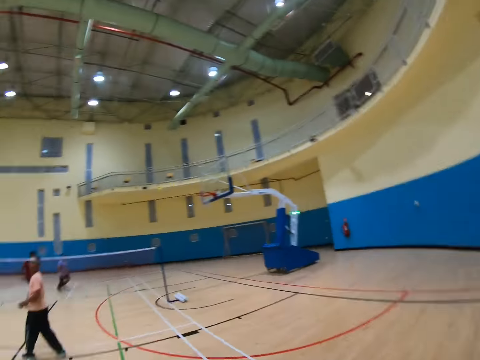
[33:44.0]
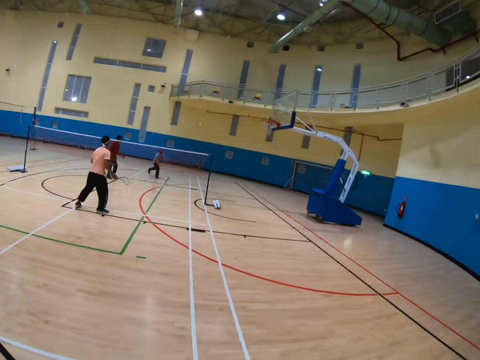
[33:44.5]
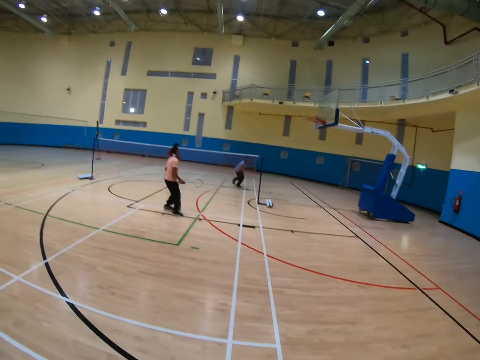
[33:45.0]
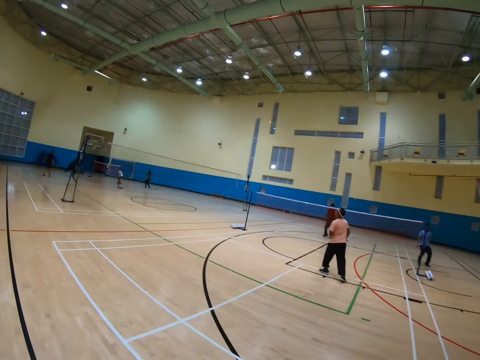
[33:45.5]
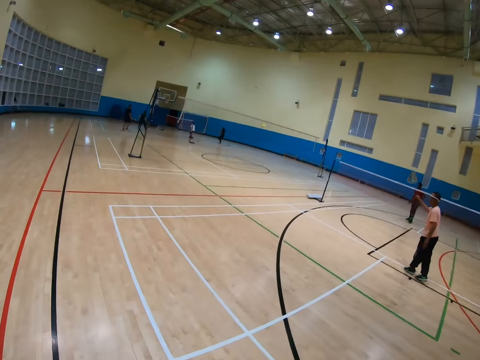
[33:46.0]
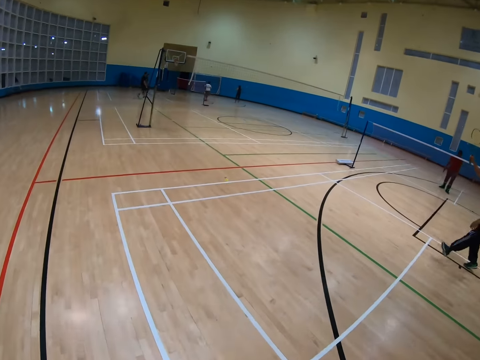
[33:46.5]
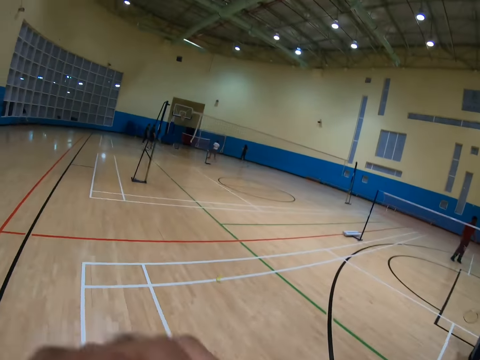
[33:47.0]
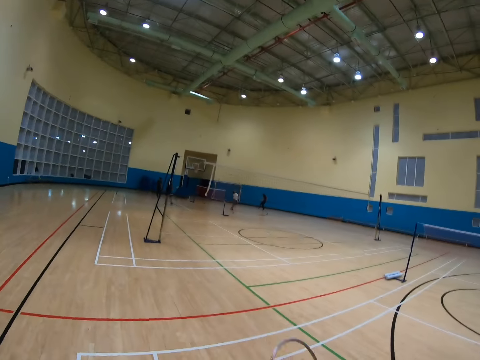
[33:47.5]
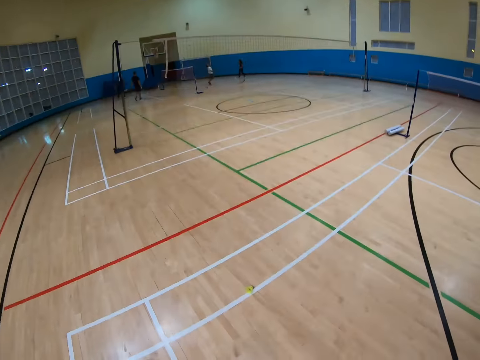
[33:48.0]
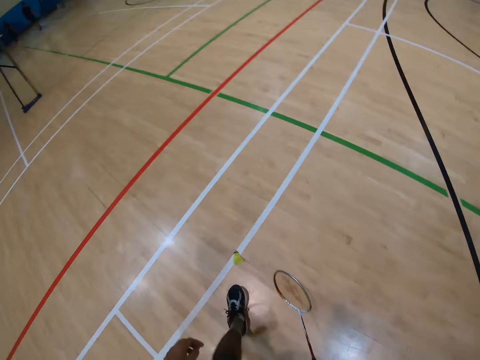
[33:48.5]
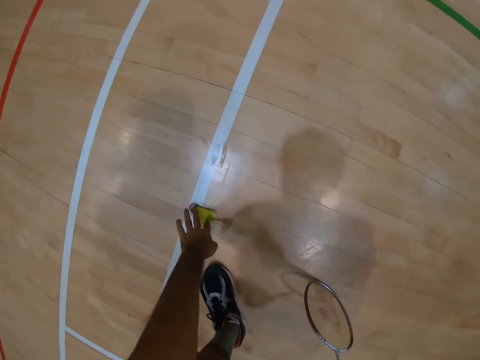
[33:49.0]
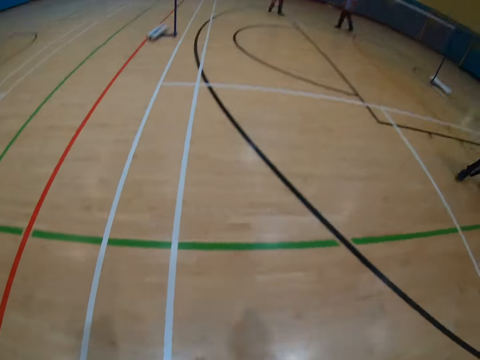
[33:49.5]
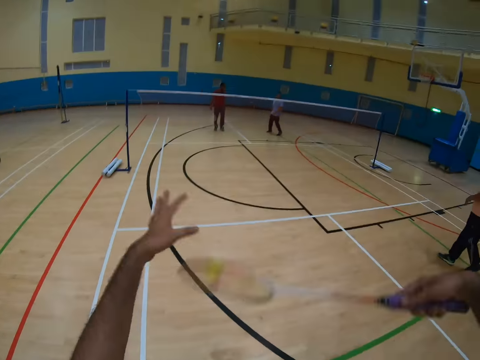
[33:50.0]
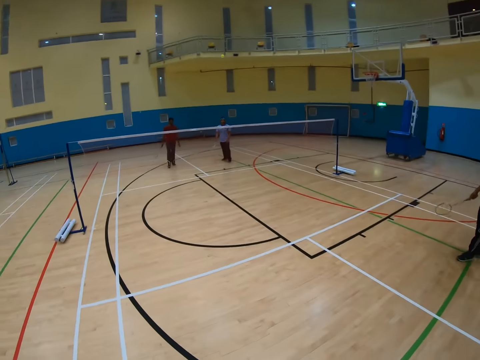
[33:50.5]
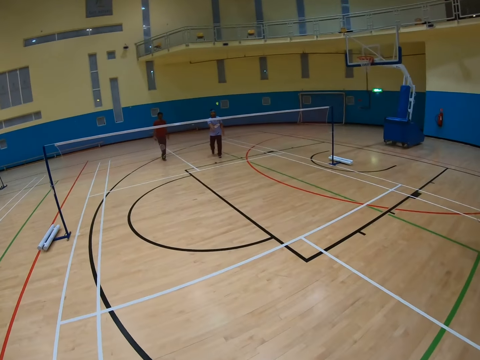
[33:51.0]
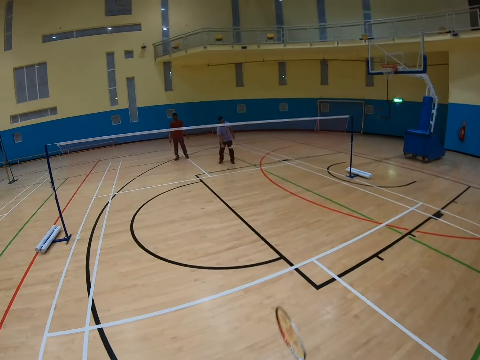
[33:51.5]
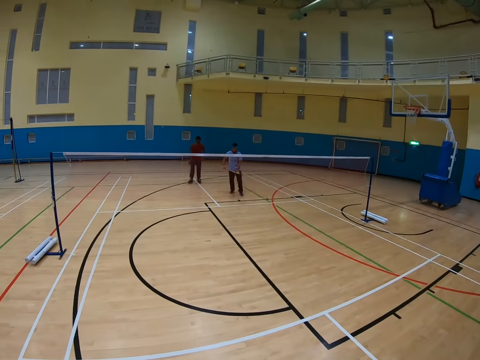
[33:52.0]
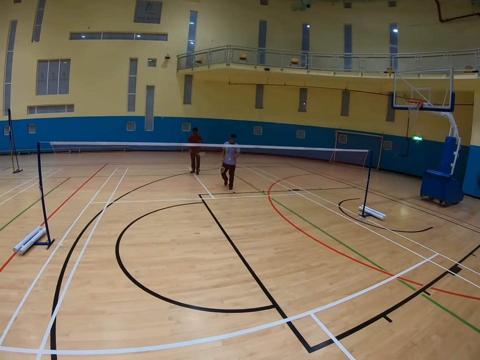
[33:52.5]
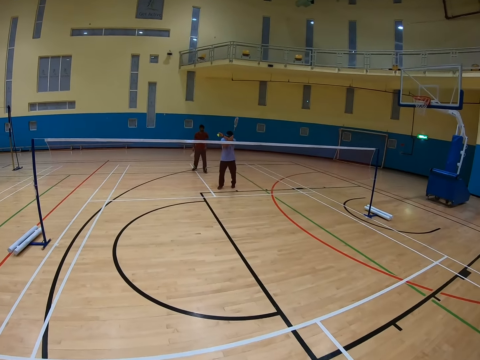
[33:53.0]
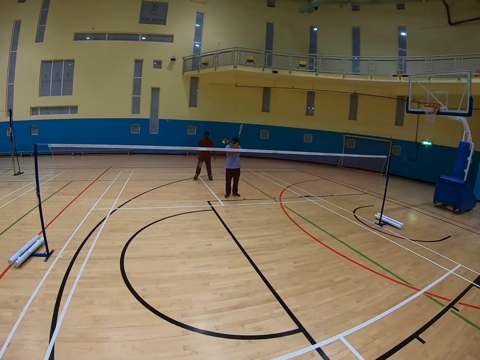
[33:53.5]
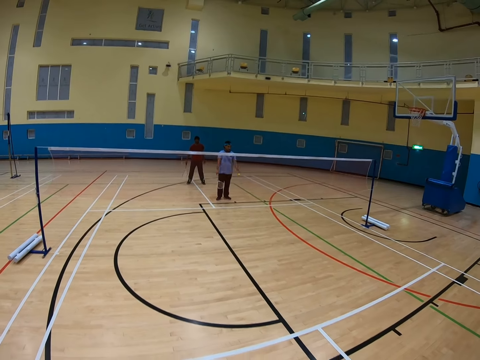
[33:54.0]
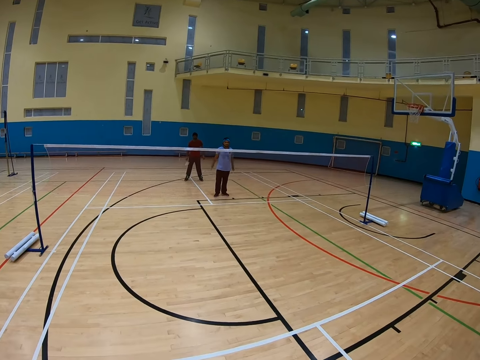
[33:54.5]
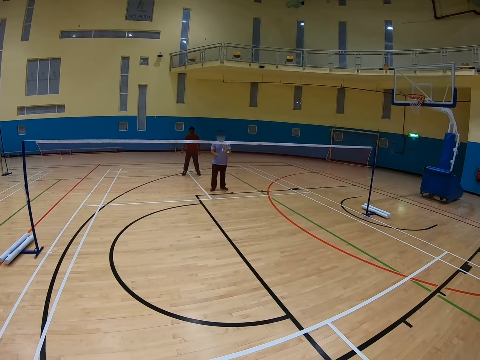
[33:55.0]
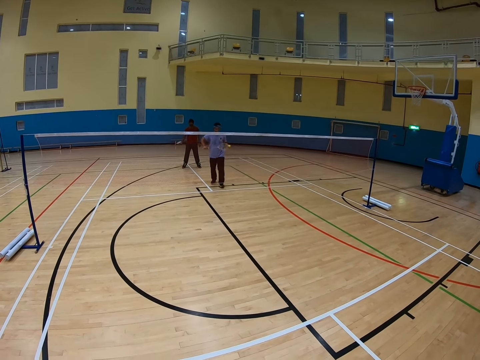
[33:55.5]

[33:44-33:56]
The camera wearer walks in the court. They pick up the shuttlecock and throw the shuttlecock. A man catches the shuttlecock.

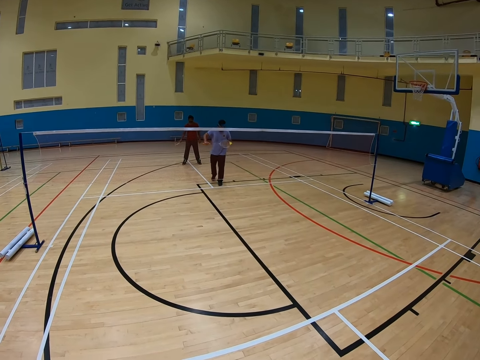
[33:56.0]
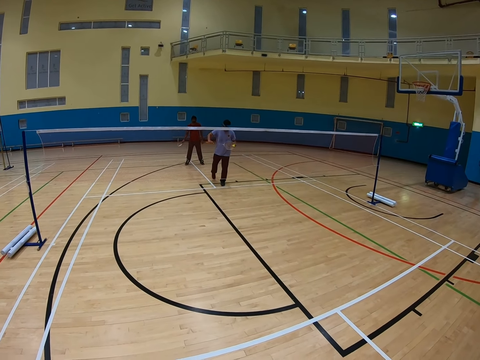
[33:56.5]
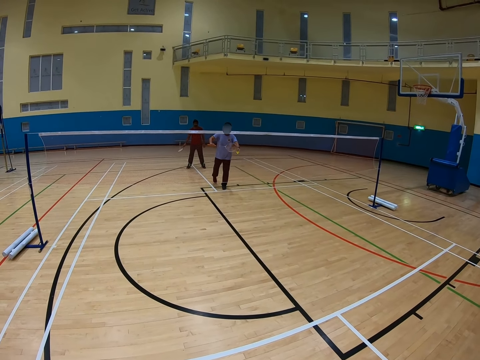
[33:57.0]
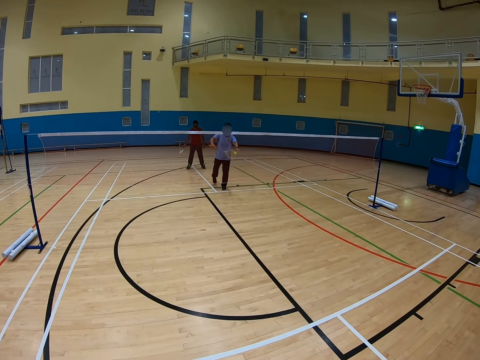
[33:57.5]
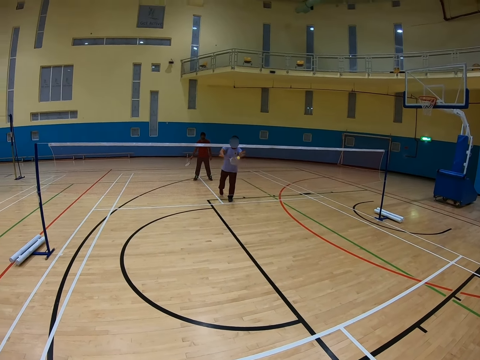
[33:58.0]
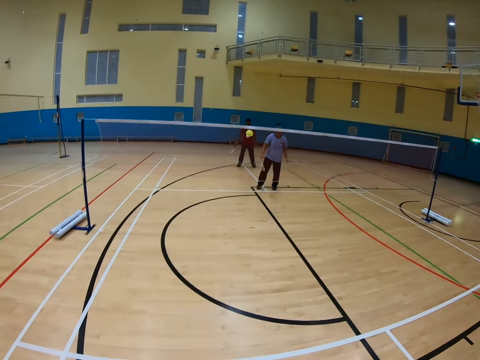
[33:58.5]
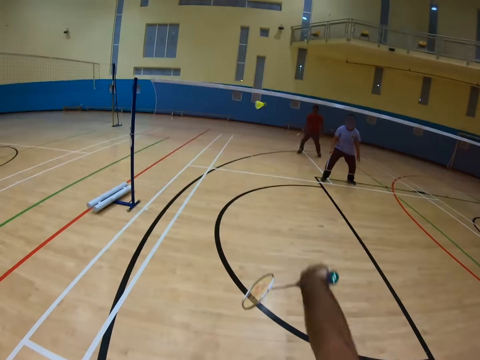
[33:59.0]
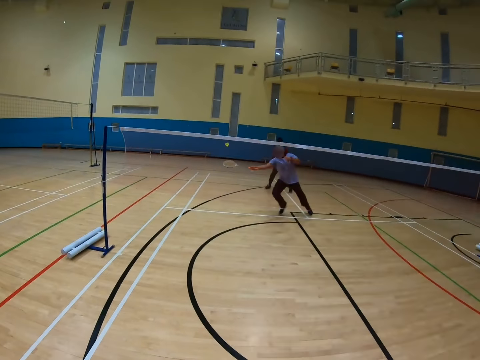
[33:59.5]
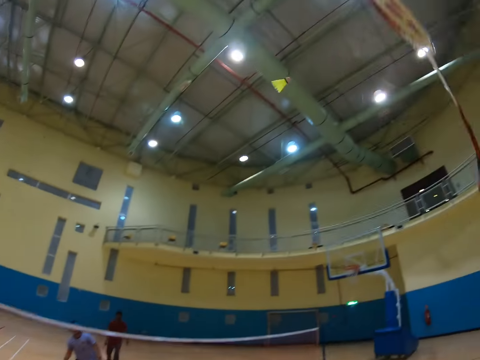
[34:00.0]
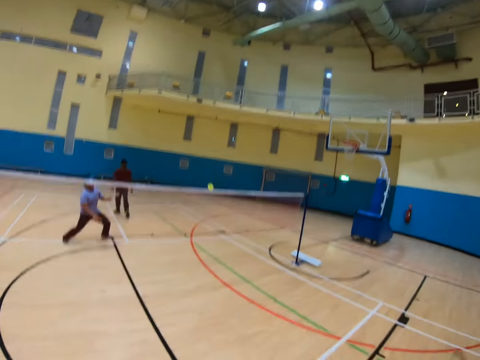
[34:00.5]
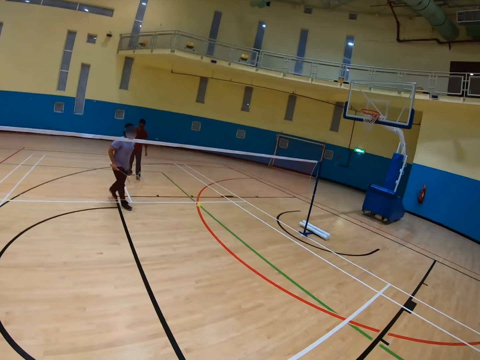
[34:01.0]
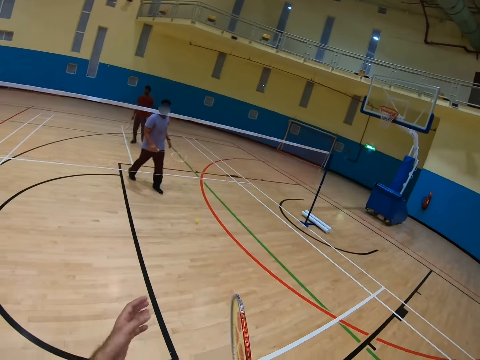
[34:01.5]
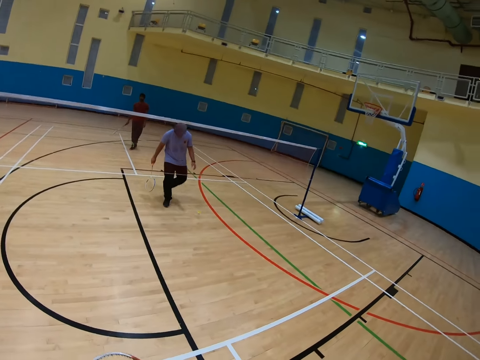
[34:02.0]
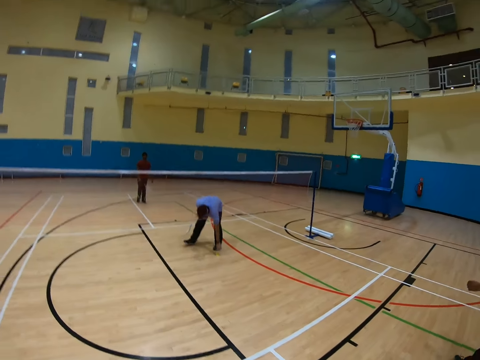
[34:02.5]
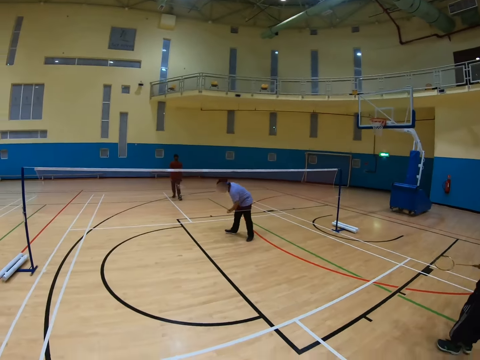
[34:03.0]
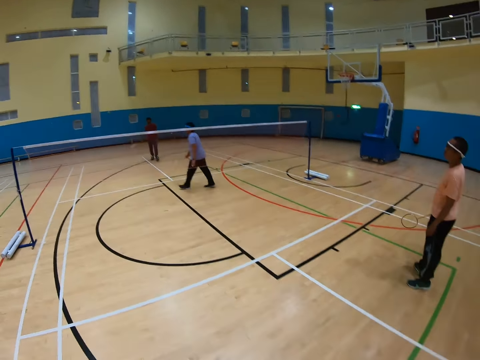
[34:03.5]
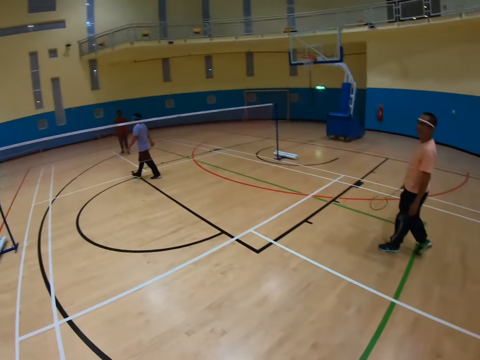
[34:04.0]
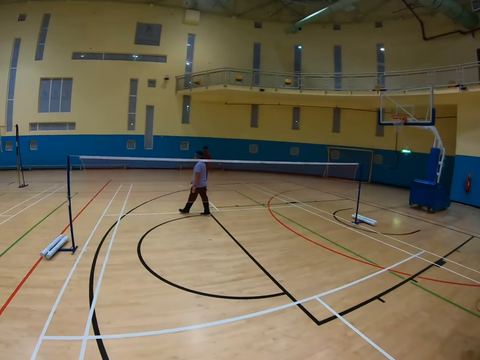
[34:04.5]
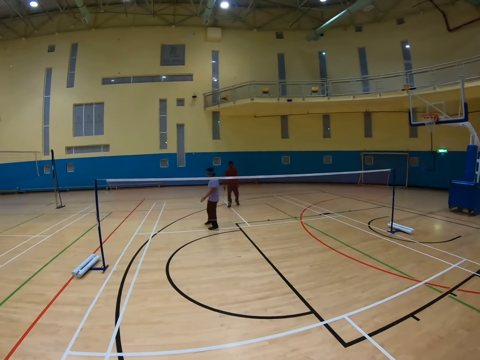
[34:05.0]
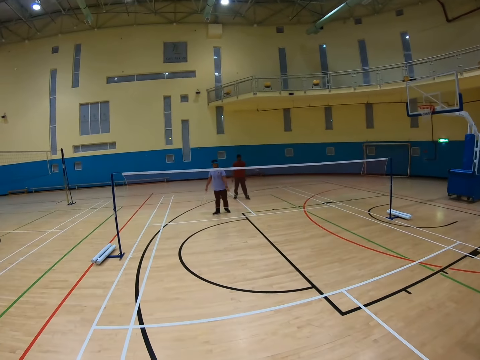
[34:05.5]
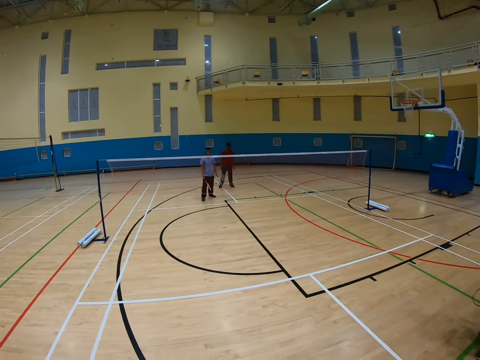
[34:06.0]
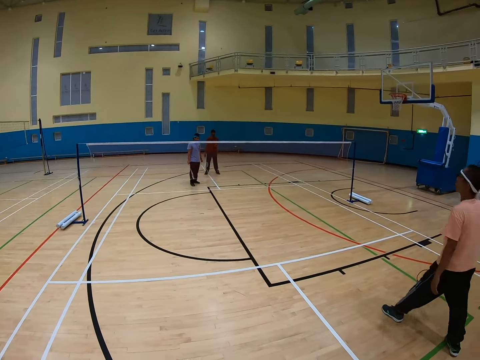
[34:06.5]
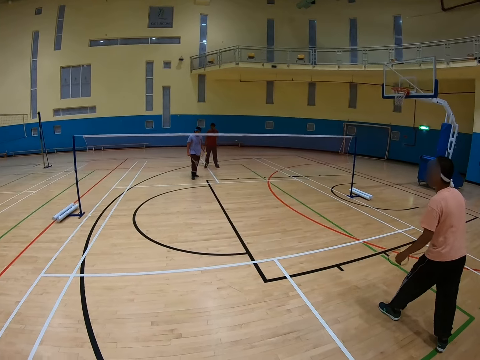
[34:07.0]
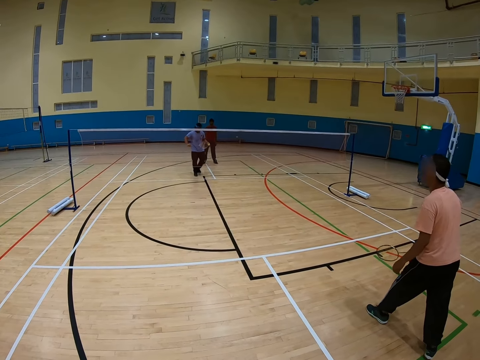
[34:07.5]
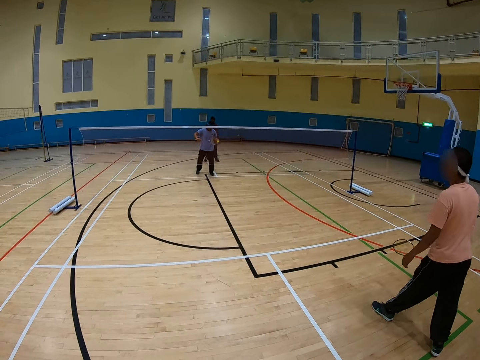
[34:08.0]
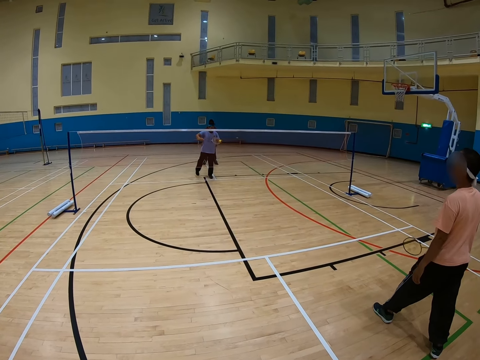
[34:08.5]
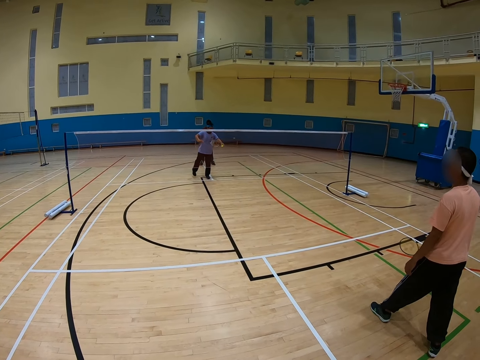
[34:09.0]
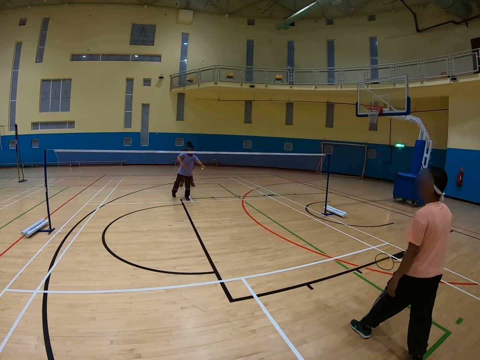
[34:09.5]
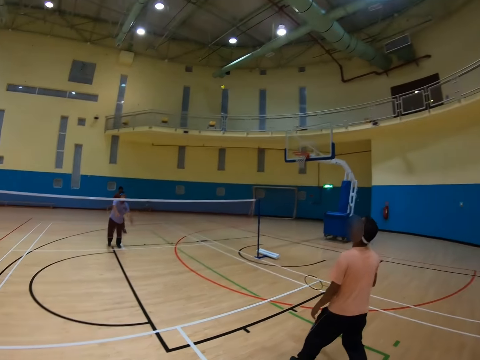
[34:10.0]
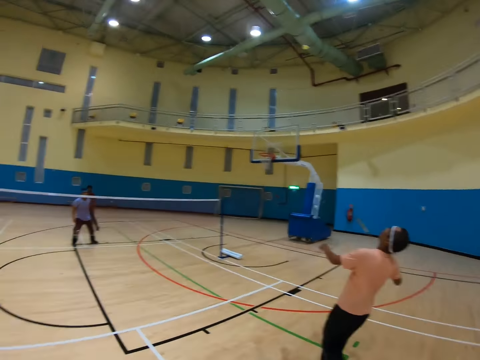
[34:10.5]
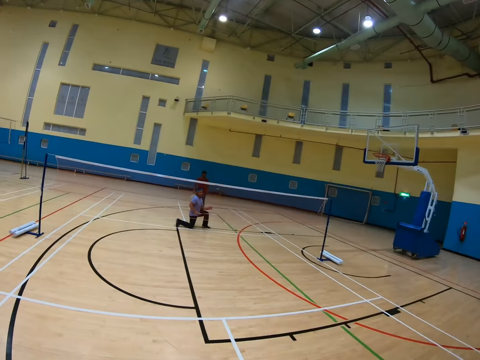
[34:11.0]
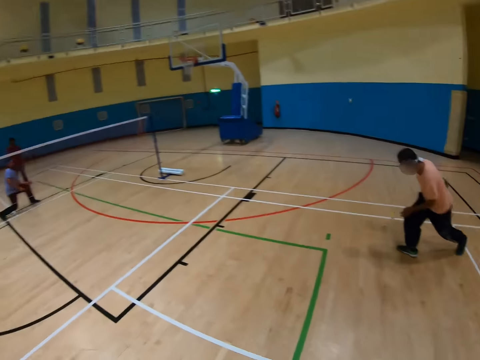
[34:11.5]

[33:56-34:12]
The camera wearer plays badminton. A man throws the shuttlecock. The camera wearer throws the shuttlecock. The man throws the shuttlecock. The camera wearer throws the shuttlecock. The man picks up the shuttlecock and throws the shuttlecock.
